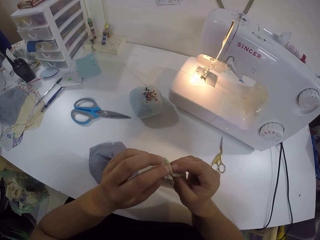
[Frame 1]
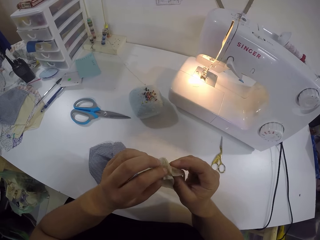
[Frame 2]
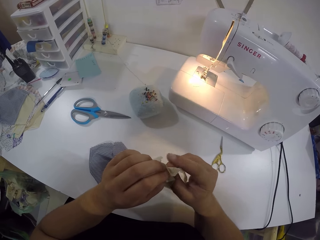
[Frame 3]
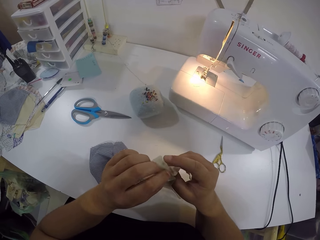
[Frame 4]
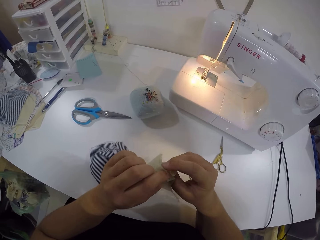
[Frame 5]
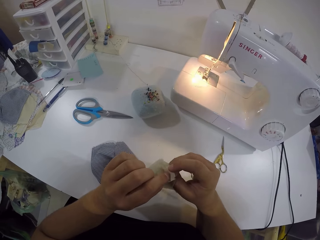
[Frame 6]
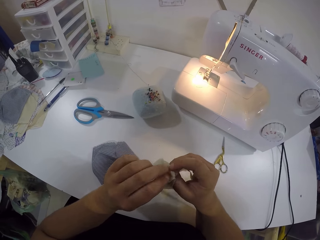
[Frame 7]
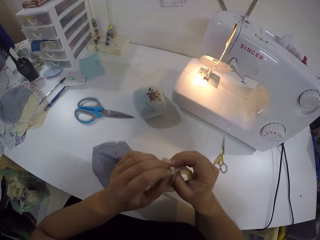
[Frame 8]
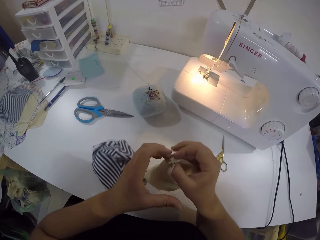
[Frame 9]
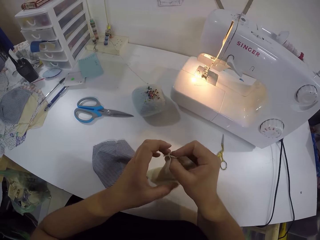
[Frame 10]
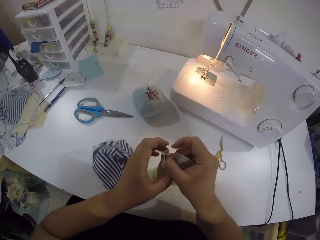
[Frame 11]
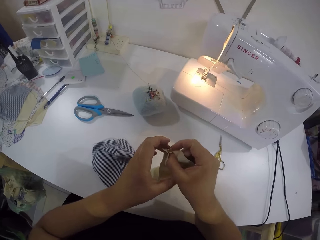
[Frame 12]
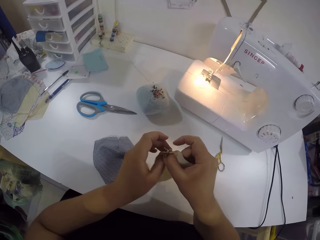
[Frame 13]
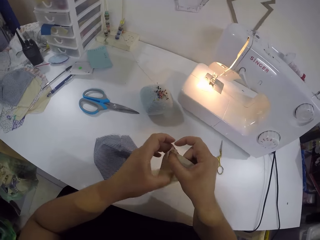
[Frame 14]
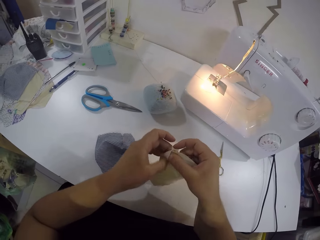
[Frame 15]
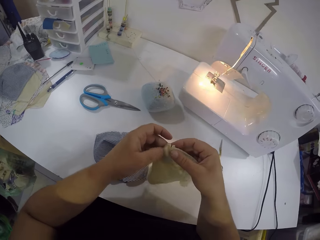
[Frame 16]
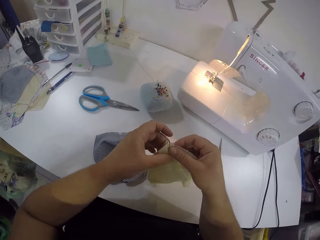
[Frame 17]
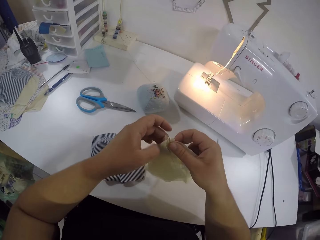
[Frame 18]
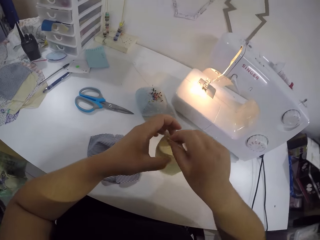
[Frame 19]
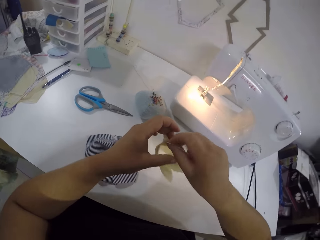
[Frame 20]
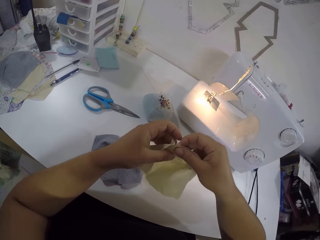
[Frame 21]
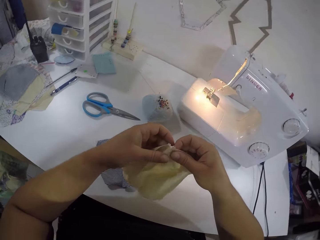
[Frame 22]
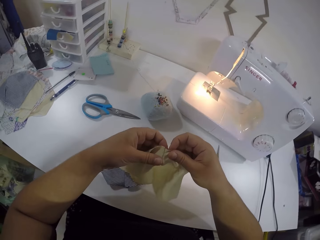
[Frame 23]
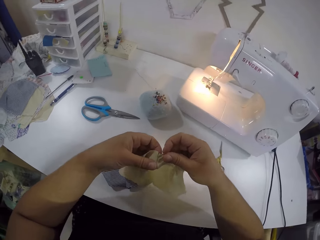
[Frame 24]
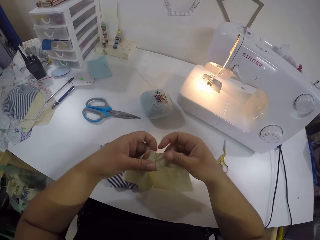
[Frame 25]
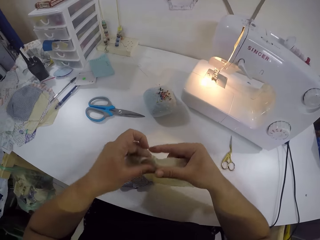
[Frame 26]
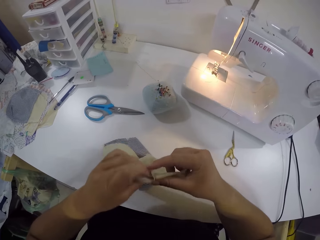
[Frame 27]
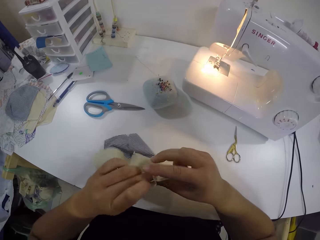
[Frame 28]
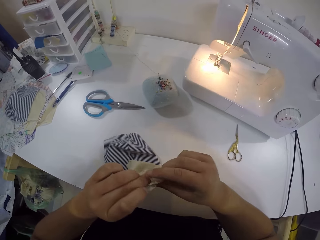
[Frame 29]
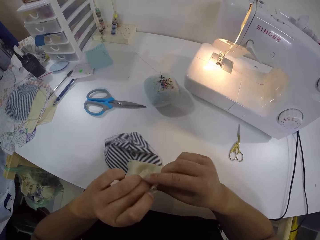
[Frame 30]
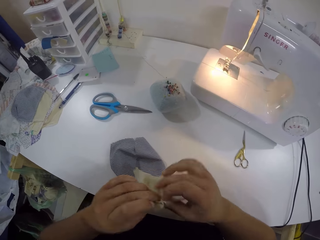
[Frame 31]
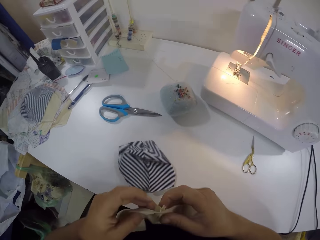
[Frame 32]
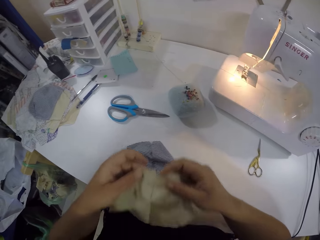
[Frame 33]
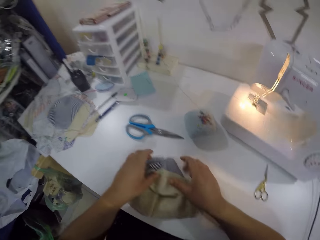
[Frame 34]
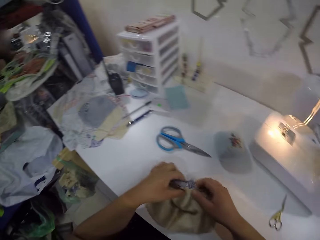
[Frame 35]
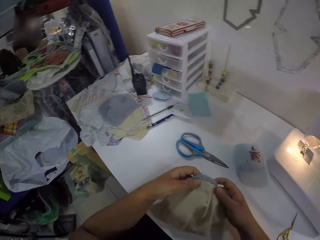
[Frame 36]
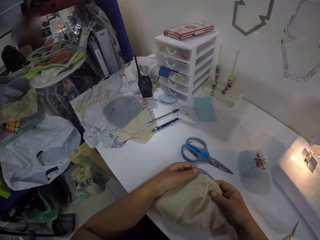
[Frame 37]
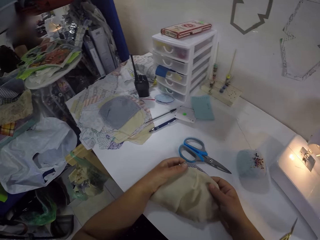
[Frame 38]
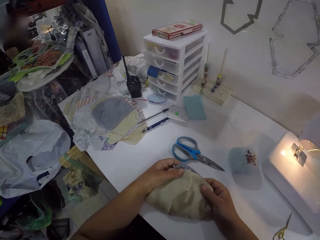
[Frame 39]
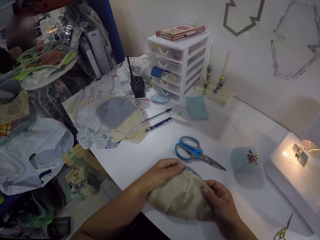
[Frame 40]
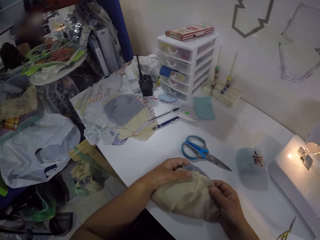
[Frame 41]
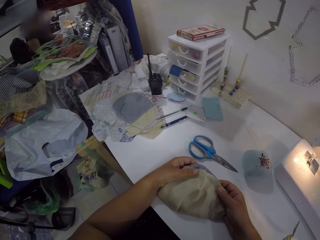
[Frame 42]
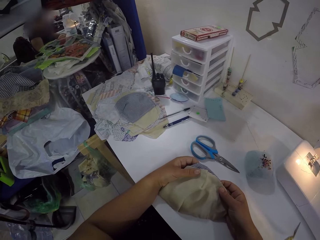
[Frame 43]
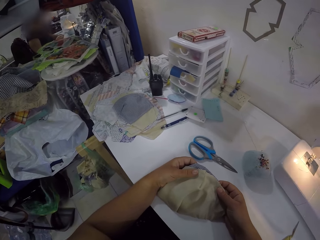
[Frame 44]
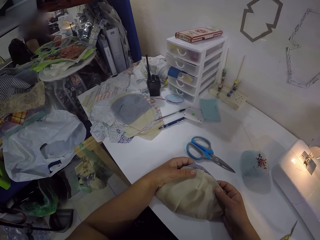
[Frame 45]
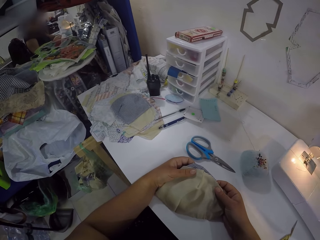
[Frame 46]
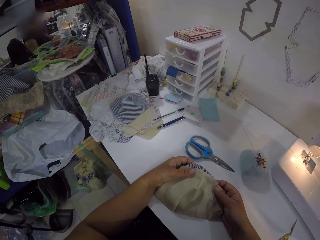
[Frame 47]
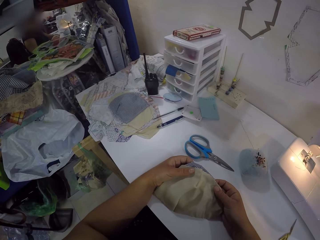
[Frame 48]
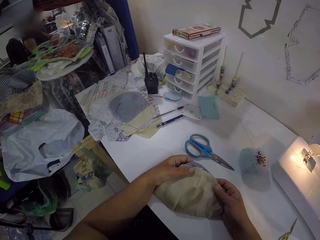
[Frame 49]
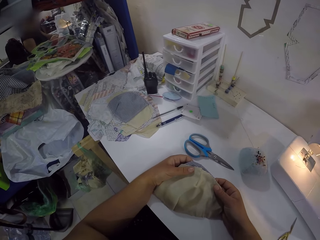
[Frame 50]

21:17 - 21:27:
The camera wearer folds the fabric. She turns the cloth with both hands. She turns the cloth with both hands again. She places the cloth on the first cloth on the table with both hands. She picks up the pieces of cloth from the table with both hands.

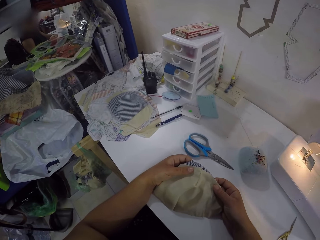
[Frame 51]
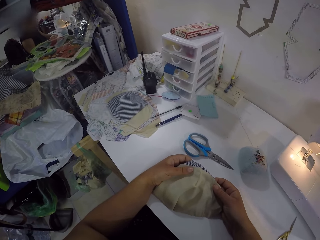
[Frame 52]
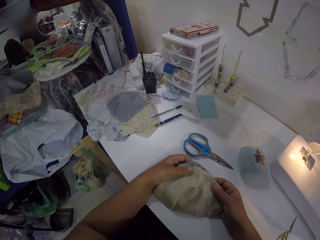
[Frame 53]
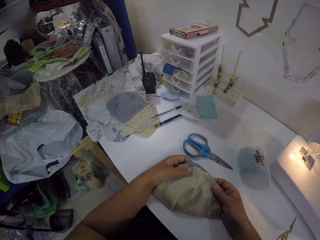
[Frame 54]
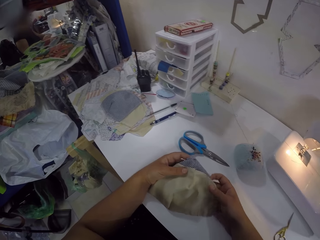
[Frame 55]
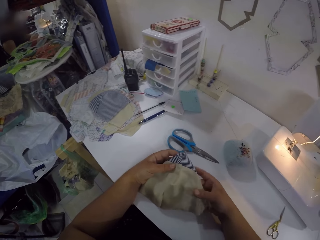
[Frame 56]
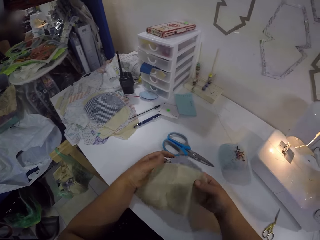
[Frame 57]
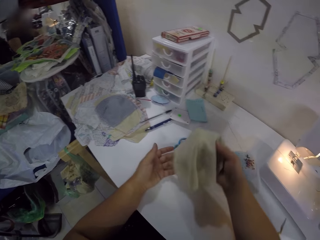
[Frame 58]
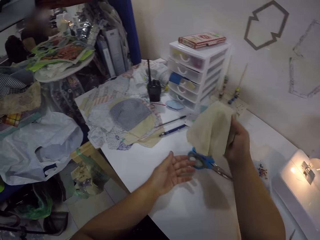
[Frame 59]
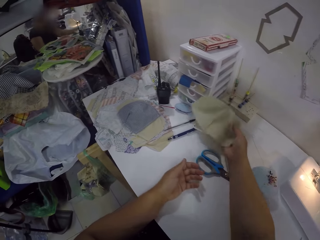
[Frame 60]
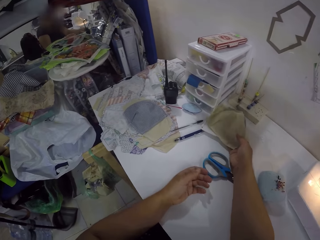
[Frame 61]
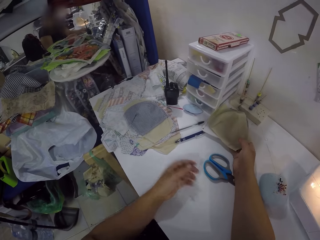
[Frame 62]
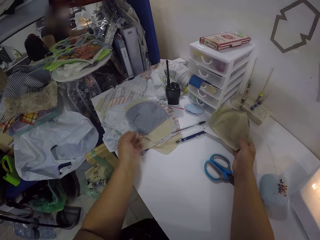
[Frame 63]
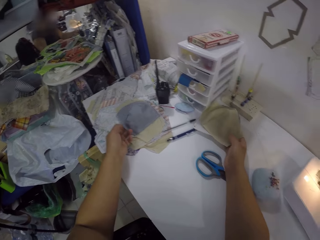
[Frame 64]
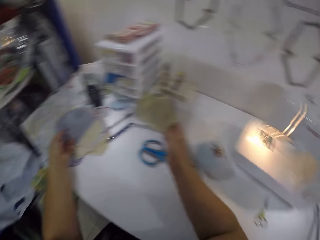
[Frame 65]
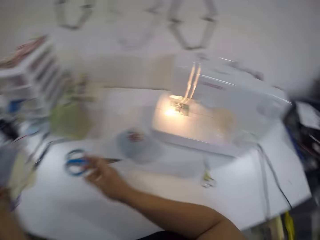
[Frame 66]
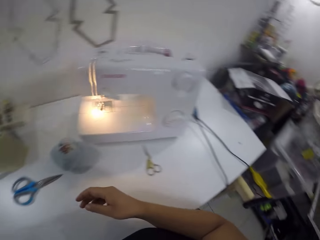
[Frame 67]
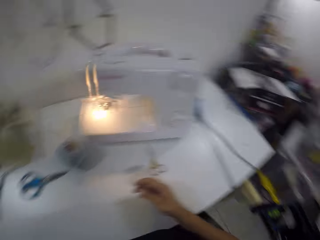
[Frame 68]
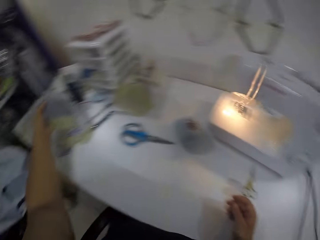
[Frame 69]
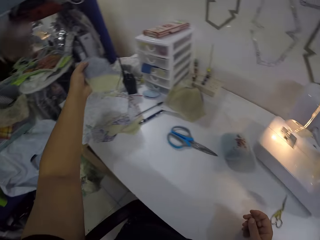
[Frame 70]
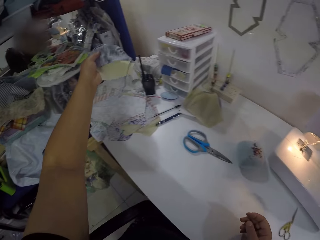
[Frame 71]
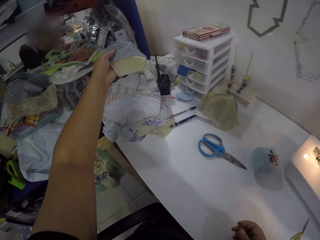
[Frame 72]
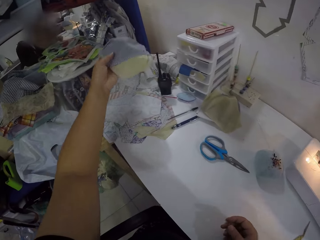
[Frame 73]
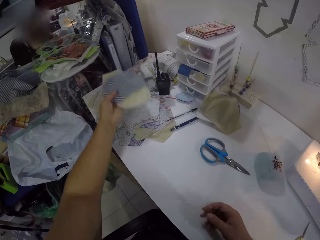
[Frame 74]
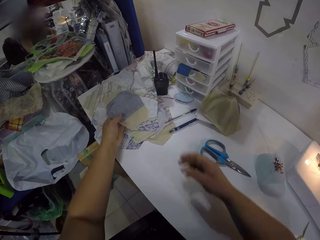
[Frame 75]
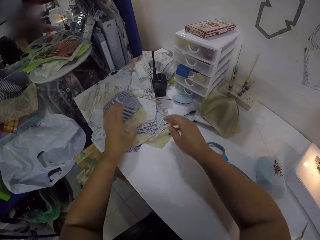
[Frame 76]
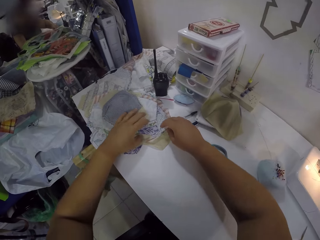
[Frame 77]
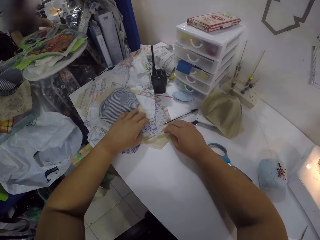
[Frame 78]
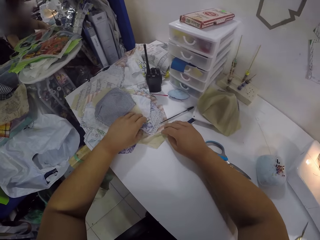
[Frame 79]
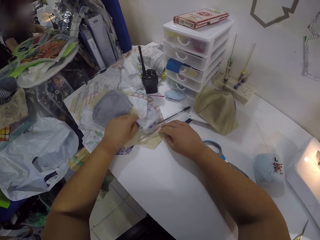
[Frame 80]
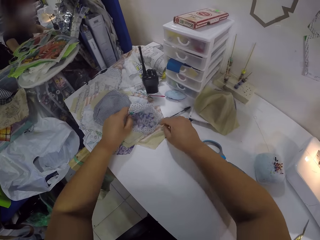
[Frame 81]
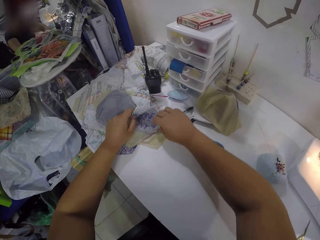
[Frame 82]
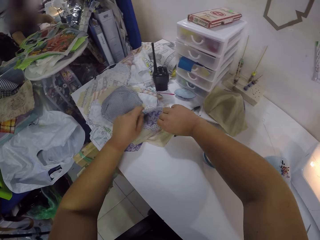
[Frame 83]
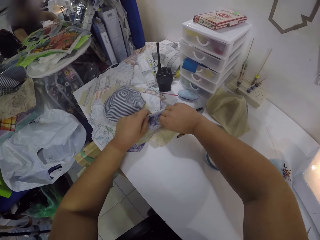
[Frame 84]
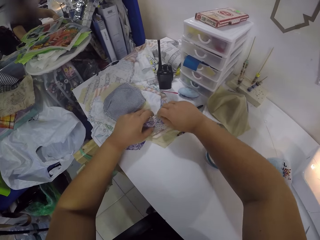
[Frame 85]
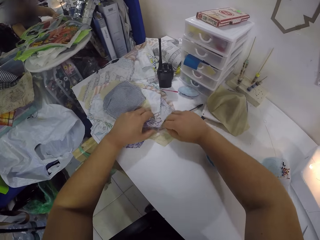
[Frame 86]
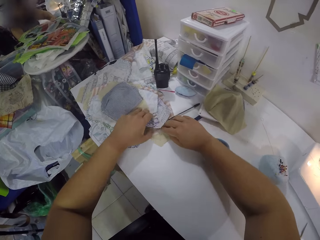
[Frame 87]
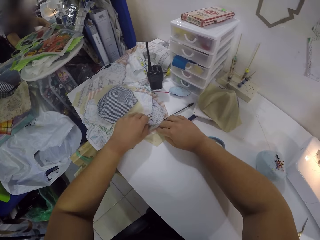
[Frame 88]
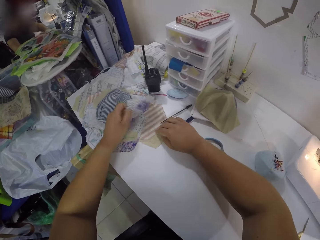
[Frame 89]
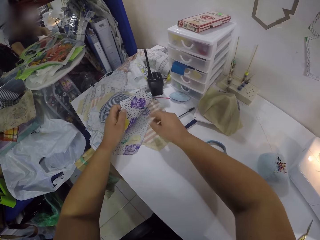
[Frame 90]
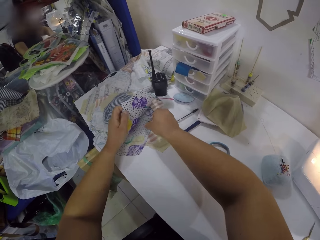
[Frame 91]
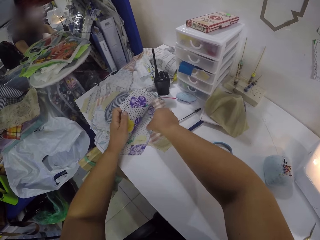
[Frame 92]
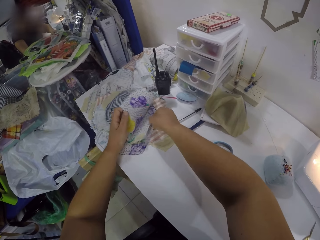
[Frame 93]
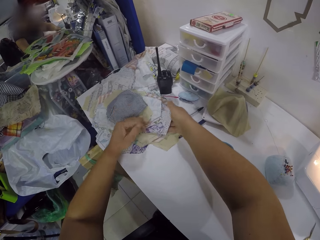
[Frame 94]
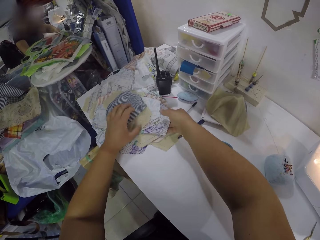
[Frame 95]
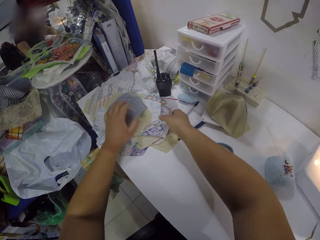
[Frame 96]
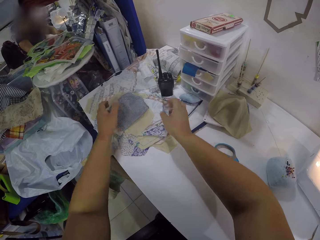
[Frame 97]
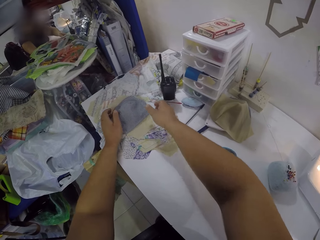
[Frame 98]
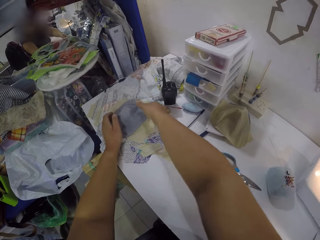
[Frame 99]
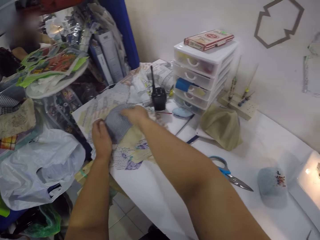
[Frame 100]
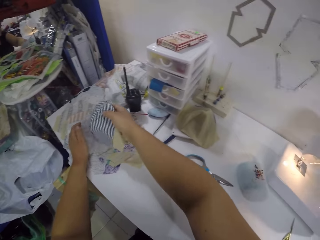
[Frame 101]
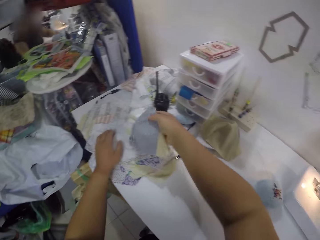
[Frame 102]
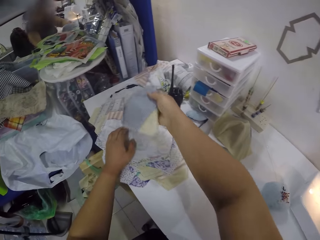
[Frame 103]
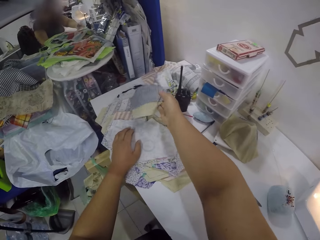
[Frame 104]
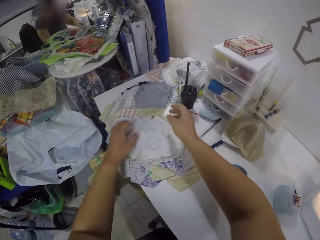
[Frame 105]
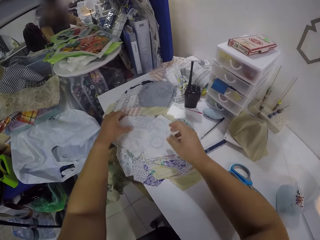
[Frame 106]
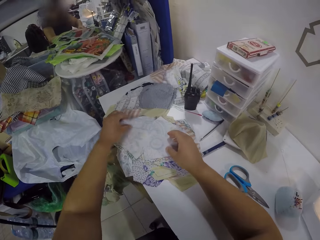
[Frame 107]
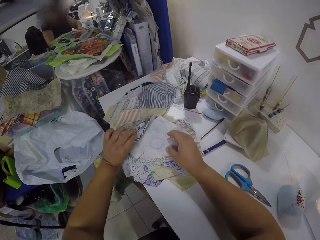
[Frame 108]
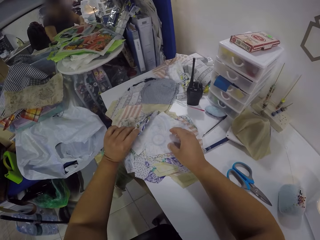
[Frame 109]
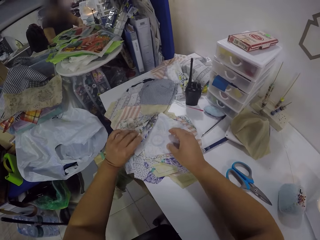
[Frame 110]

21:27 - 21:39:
The camera wearer places the pieces of cloth on a pin cushion on the table with her right hand. She picks two pieces of cloth from the pile of pieces of cloth on the table with her left hand. She drops the pieces of cloth on the pile with her left hand. She raises the pieces of cloth on the table with her left hand. She raises the pieces of cloth on the table with her right hand. She raises the pieces of cloth on the table with her left hand. She raises the pieces of cloth on the table with her right hand. She holds the pieces of cloth on the table with her right hand. She picks the pieces of cloth from the pile with her right hand. She moves the pile of pieces of cloth on the table with her left hand. She drops the pieces of cloth on the pile on the table with her right hand.
